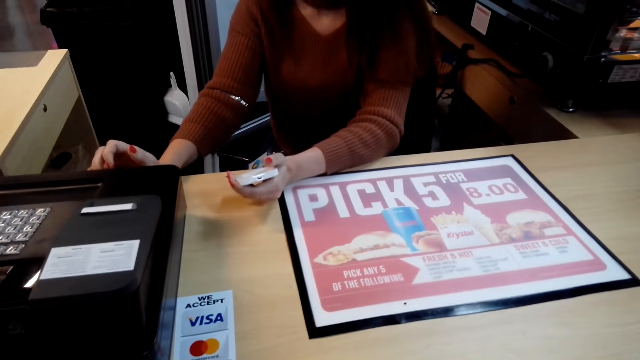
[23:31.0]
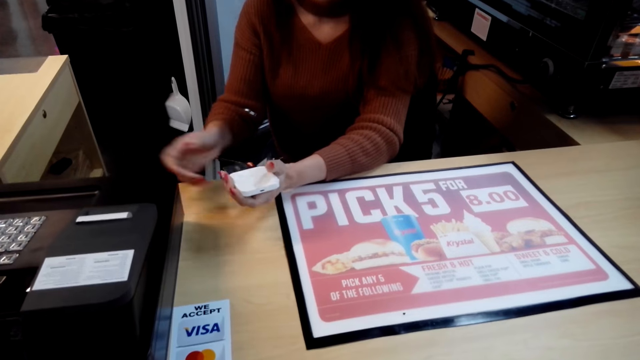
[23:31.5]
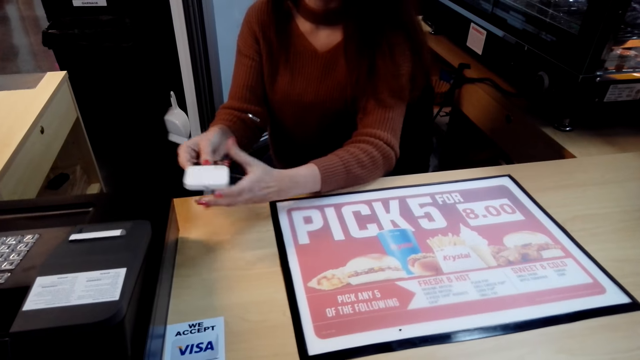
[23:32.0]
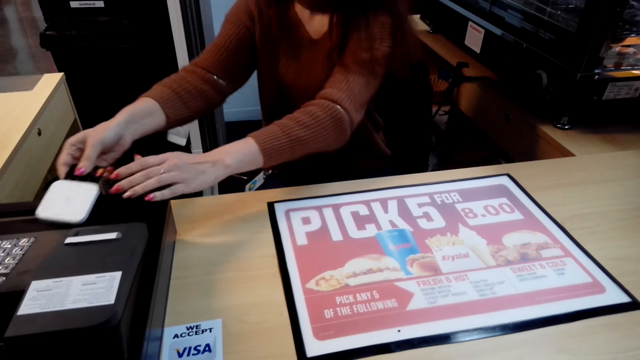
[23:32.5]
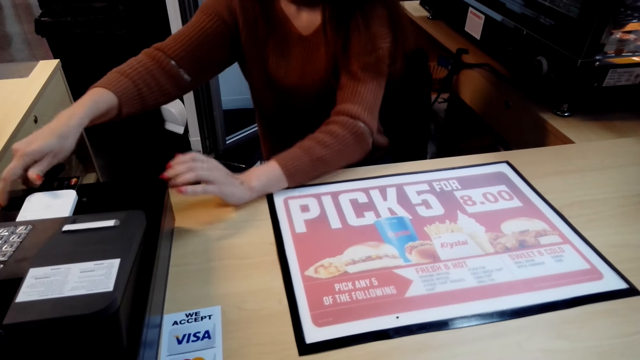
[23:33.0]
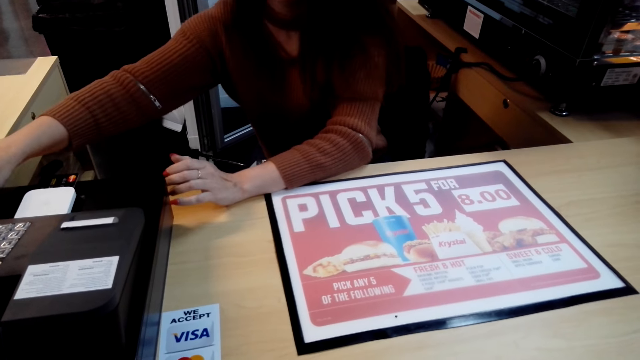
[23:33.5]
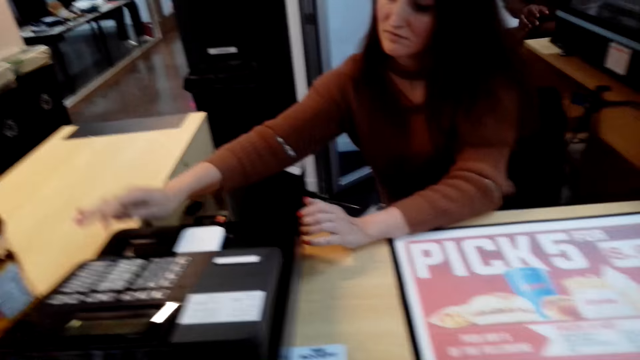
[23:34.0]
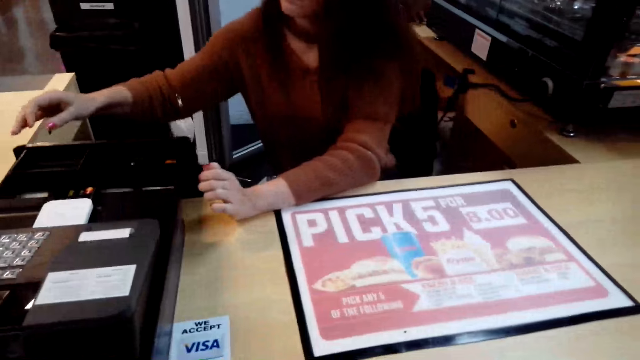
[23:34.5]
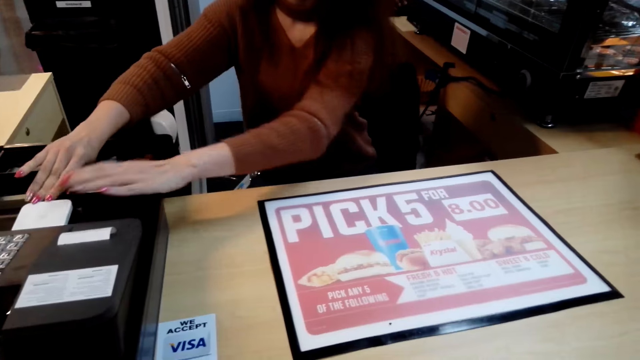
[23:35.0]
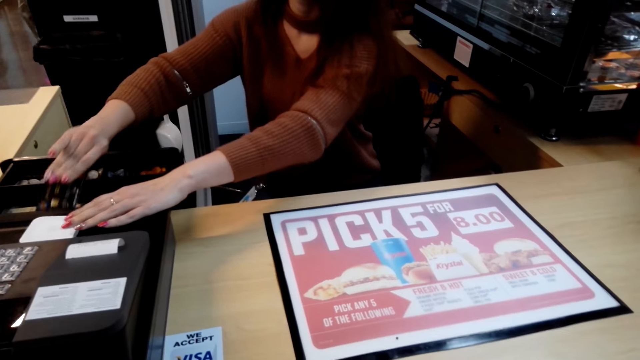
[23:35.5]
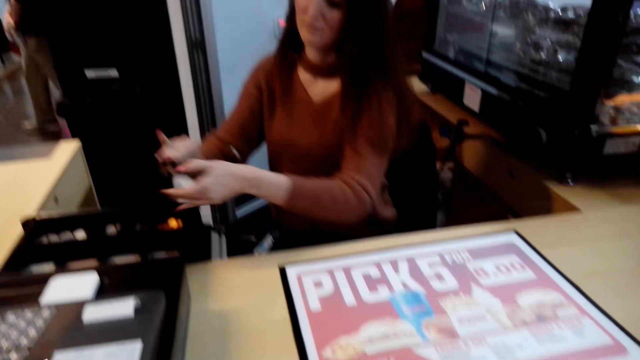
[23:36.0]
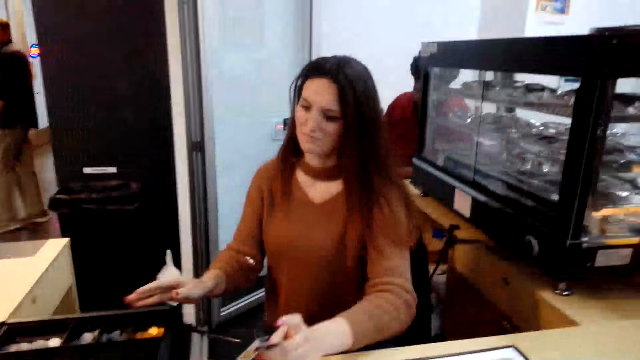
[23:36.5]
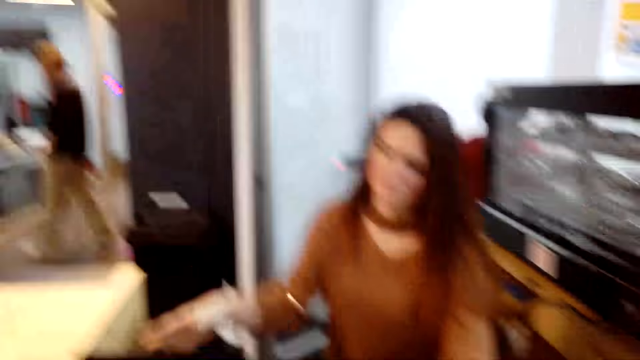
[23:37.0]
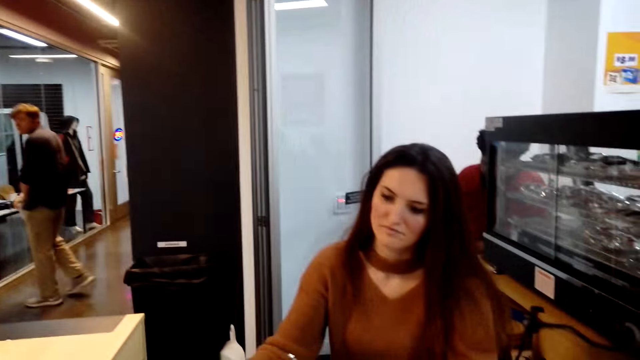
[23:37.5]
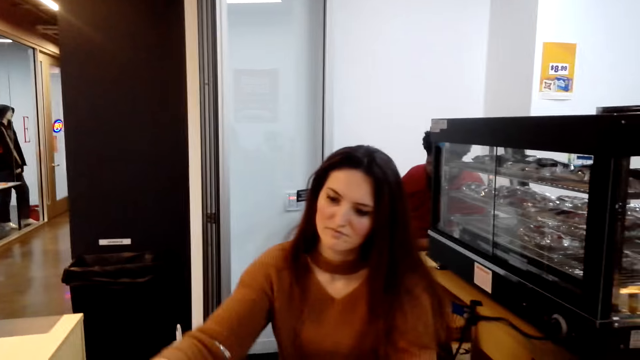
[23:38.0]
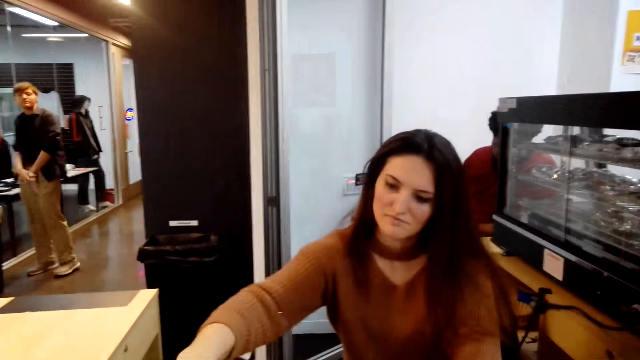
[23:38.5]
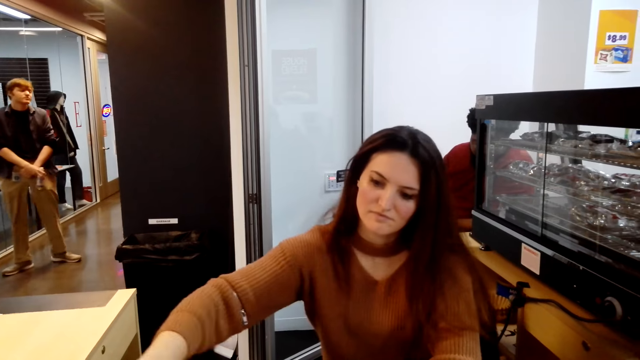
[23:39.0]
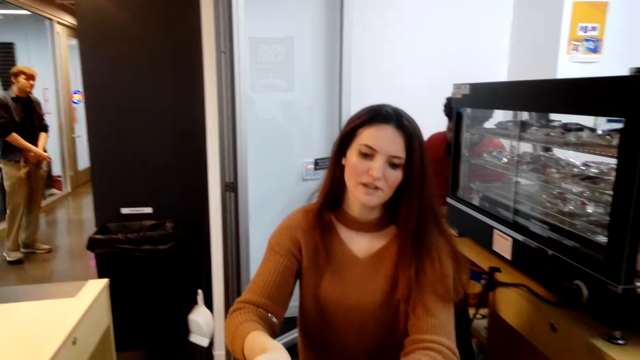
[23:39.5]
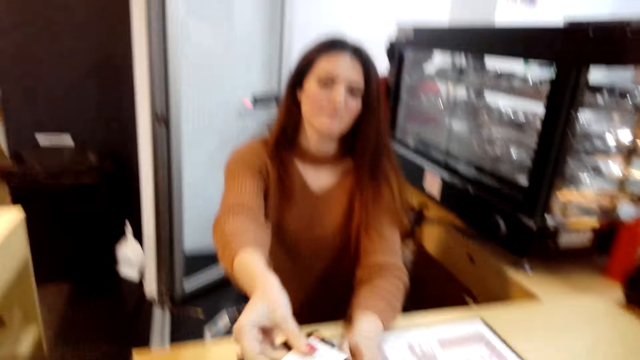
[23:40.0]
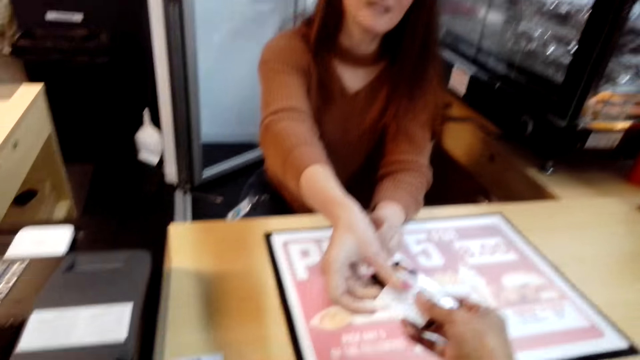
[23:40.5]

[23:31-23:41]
The camera wearer puts the card machine on the register machine. A cashier takes a card from the drawer. The camera wearer removes the card in the card machine and looks around. The cashier removes the receipt from the register machine.

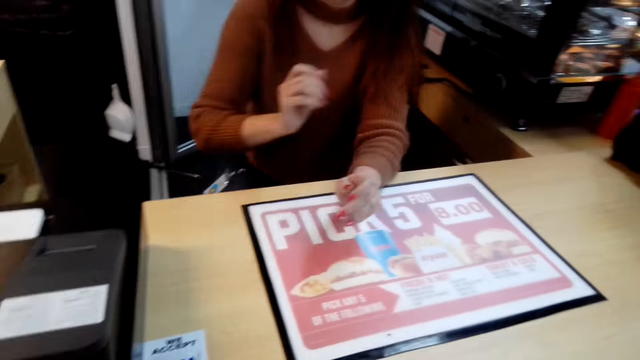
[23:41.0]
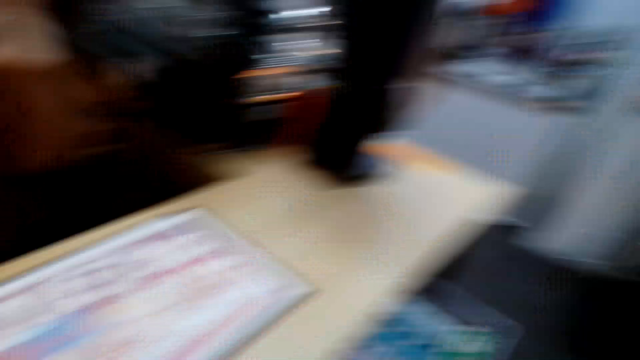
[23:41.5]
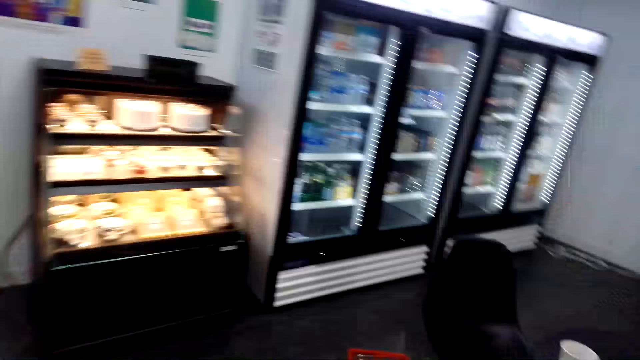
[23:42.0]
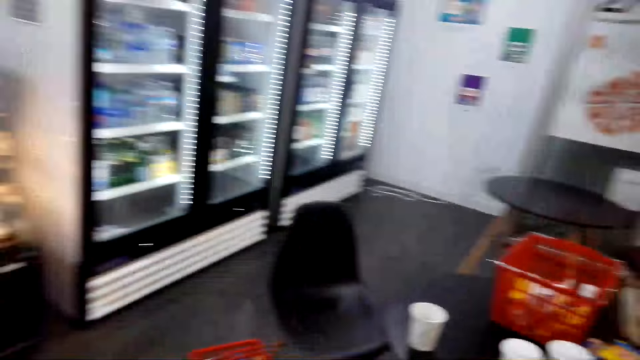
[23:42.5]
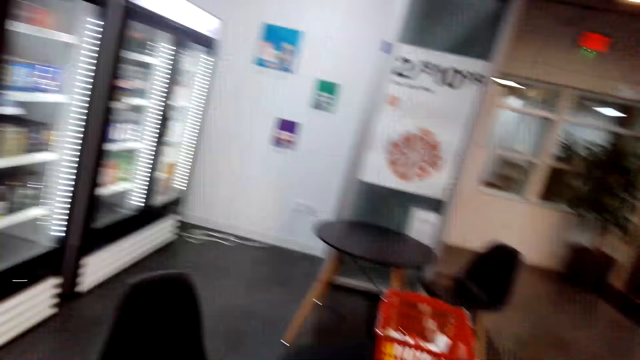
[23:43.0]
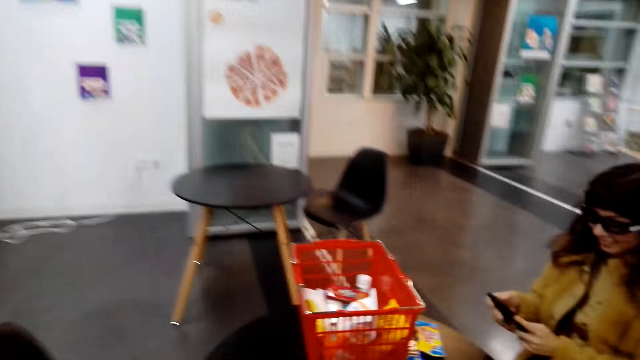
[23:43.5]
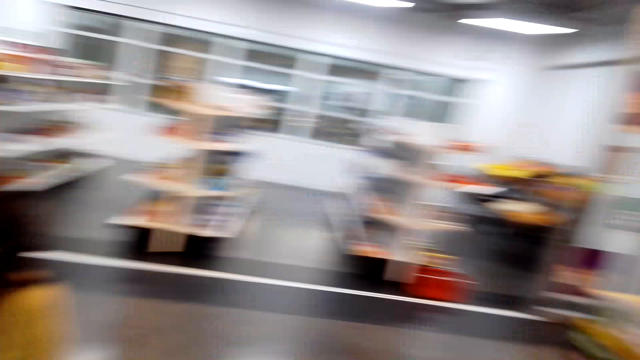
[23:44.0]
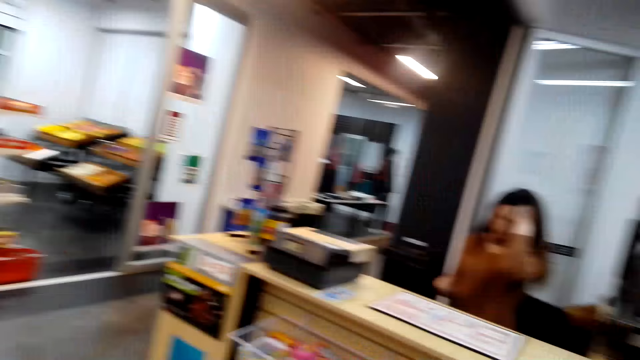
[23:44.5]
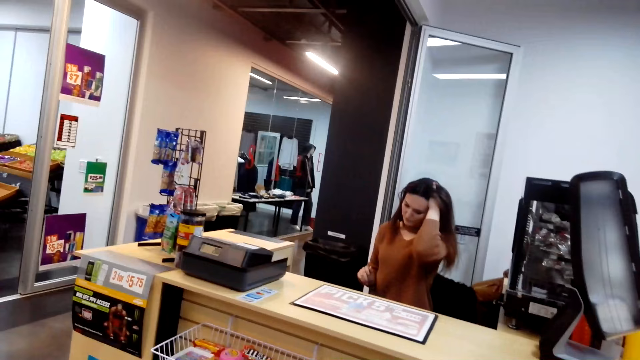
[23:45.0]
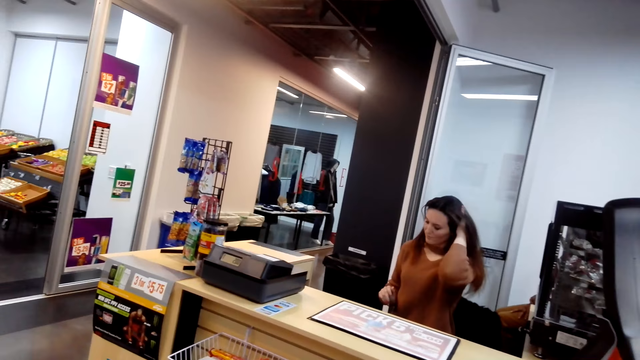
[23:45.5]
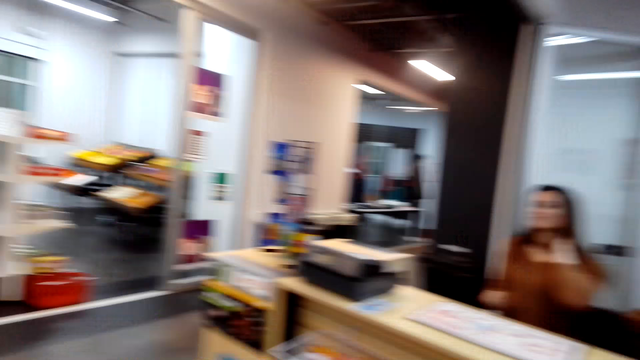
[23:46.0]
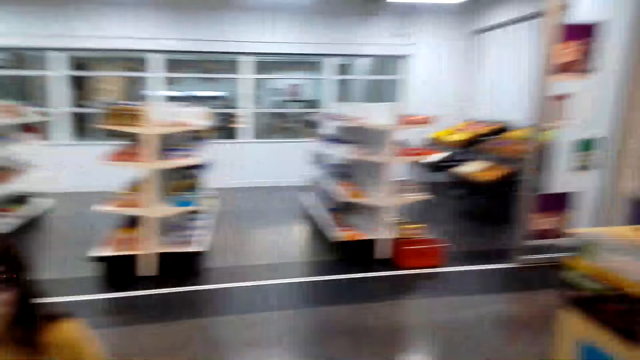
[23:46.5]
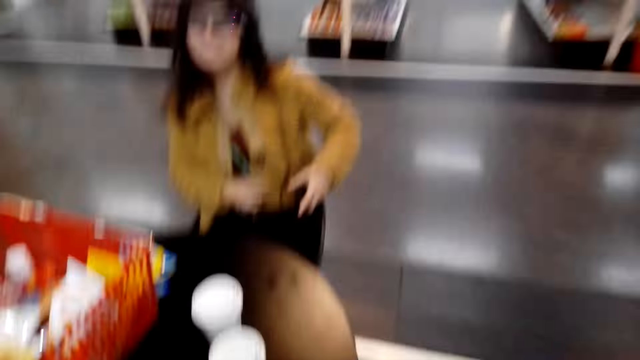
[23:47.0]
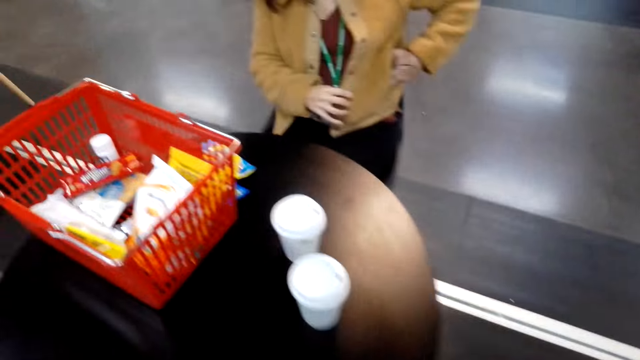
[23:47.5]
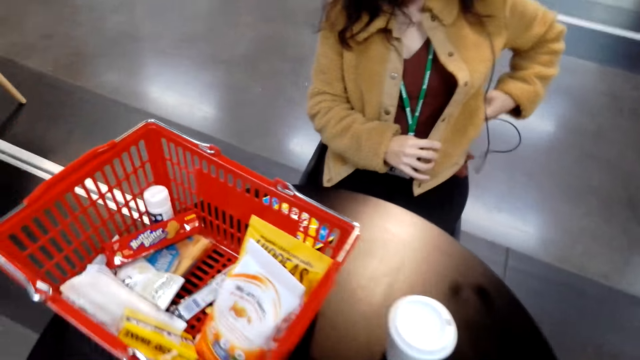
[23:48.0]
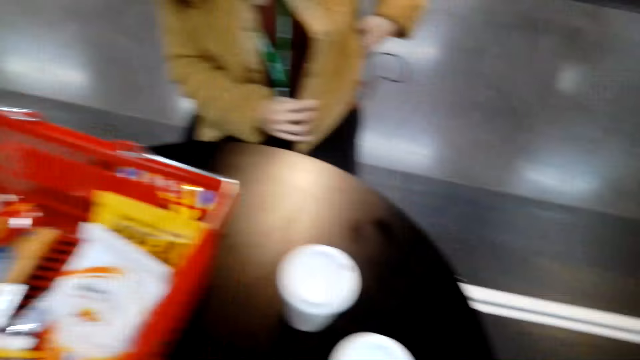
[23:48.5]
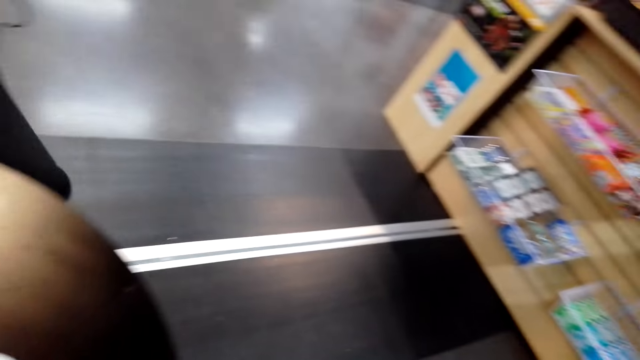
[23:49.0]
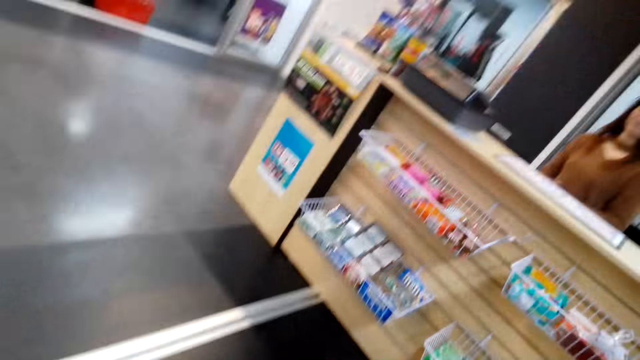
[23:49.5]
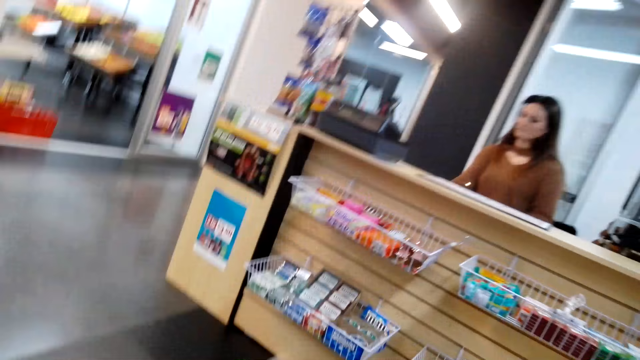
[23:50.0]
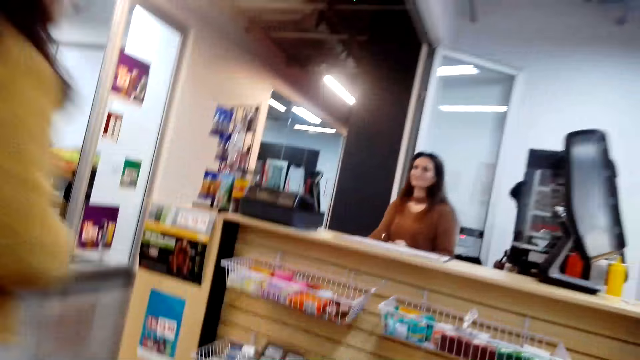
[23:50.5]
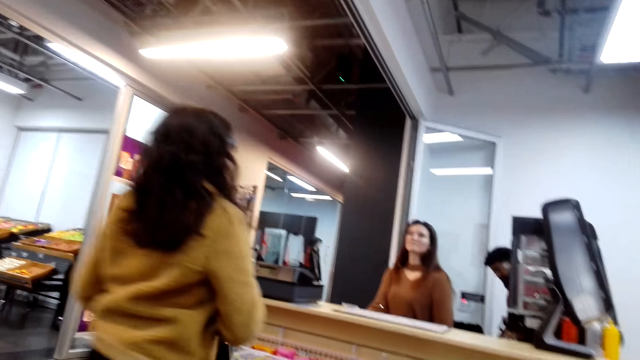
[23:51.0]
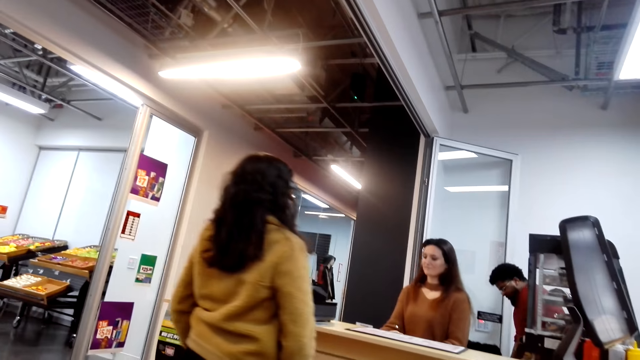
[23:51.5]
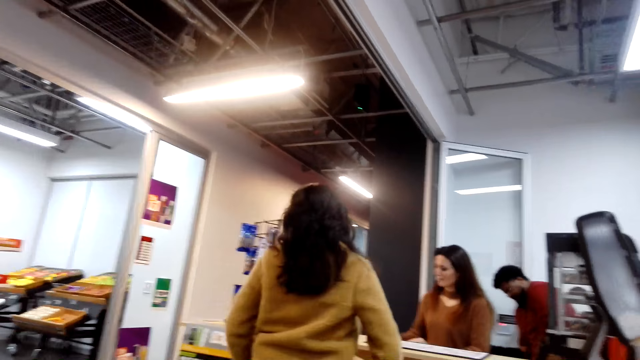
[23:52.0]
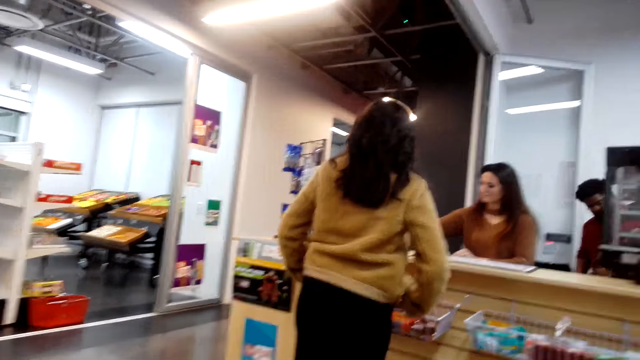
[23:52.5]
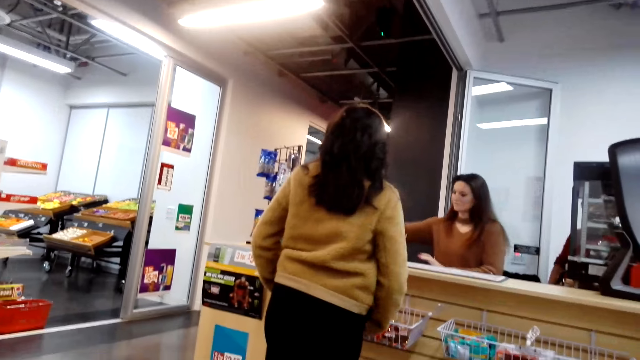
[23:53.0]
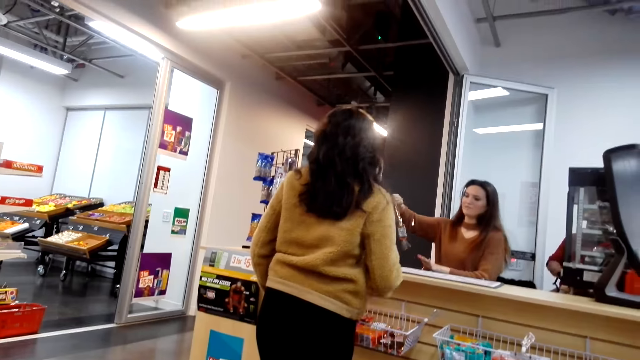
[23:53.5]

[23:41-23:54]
A cashier gives the camera wearer the card and receipt. The camera wearer walks around the store, looks around the store and talks to a lady. The lady sits at a table. The camera wearer moves around. The lady moves to the counter and talks to the cashier.
